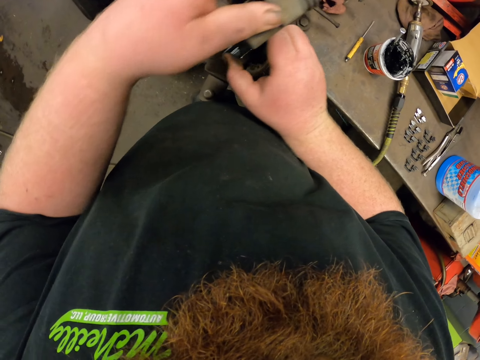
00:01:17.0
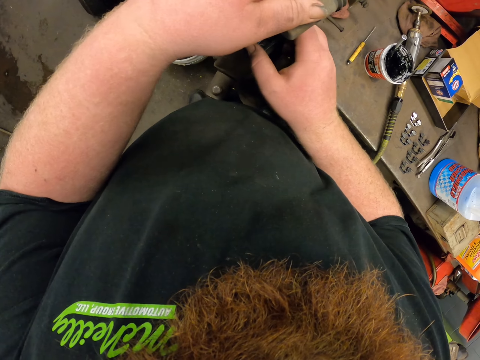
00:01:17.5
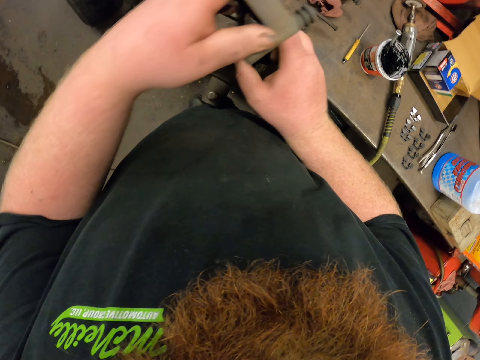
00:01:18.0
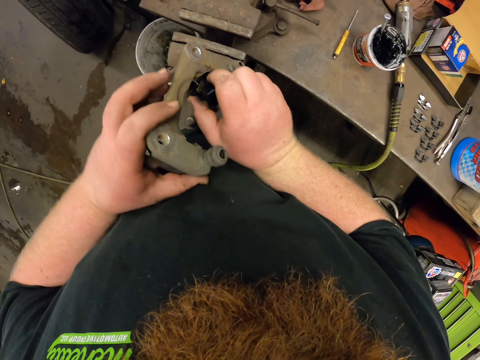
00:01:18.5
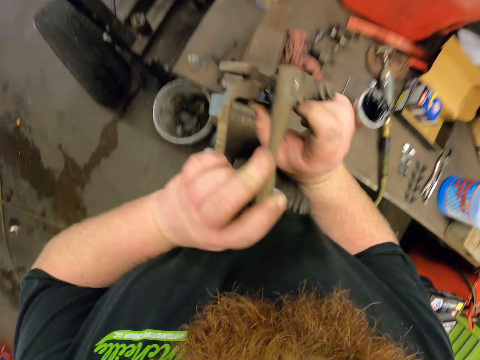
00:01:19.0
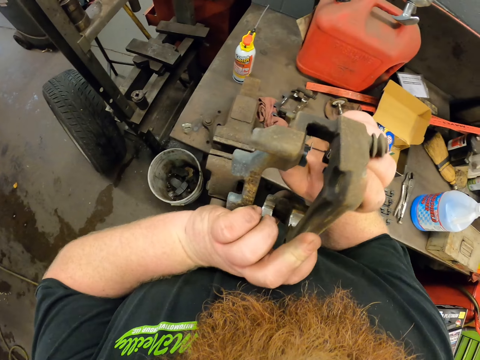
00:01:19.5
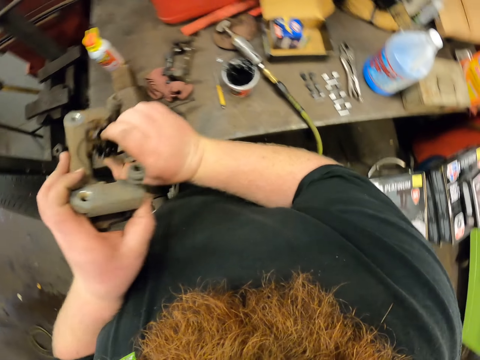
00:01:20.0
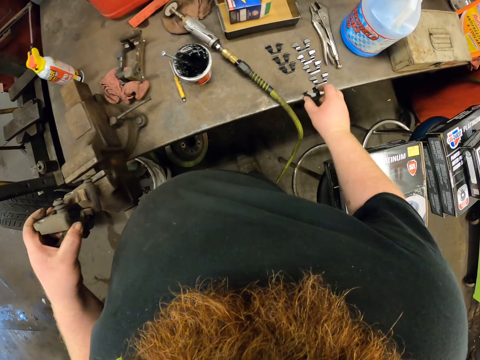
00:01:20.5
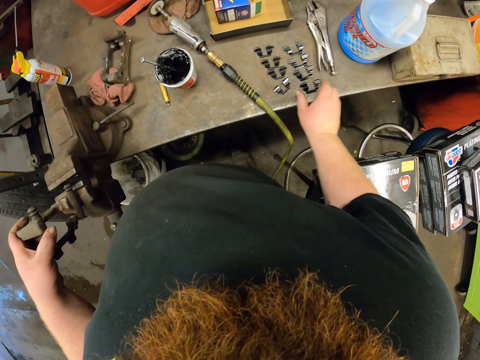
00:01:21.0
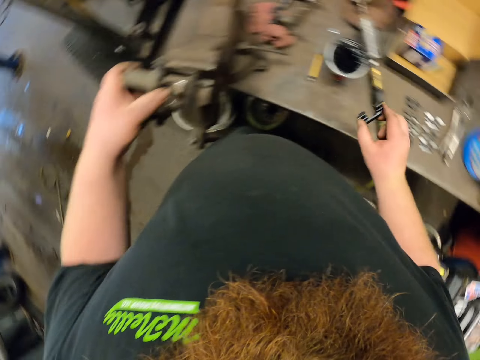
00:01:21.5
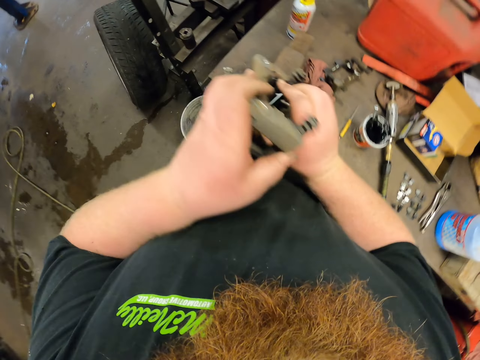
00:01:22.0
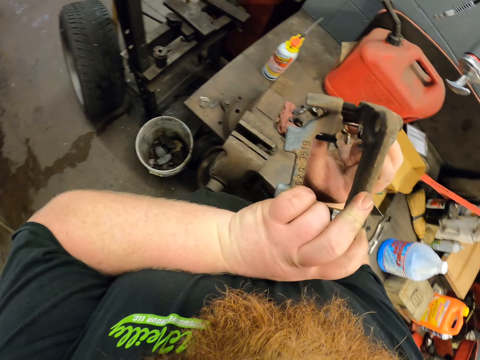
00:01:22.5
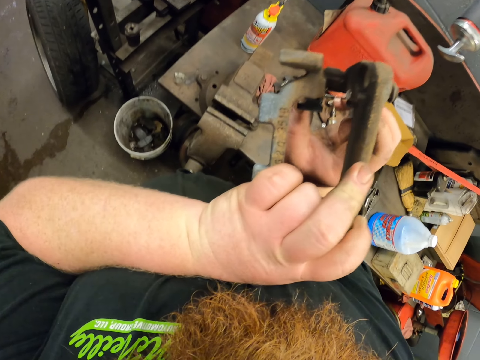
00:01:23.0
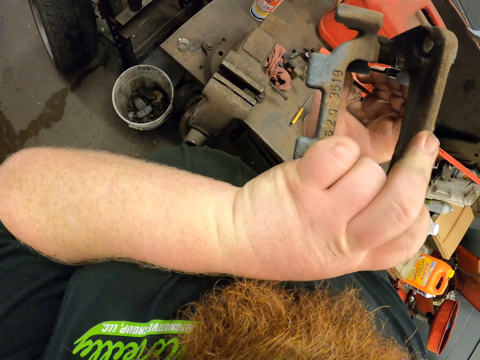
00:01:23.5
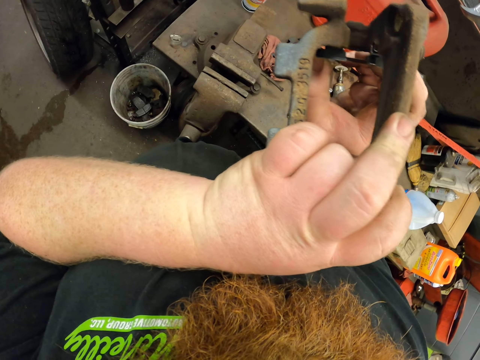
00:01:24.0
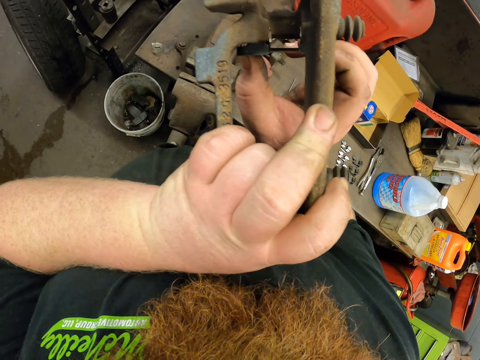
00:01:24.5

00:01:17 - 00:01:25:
The camera wearer puts the pad clip on the table. They pick another pad clip and put it on the mount bracket.

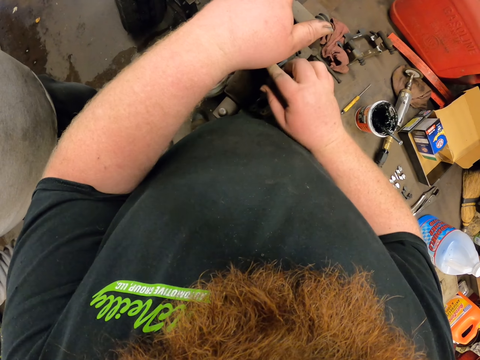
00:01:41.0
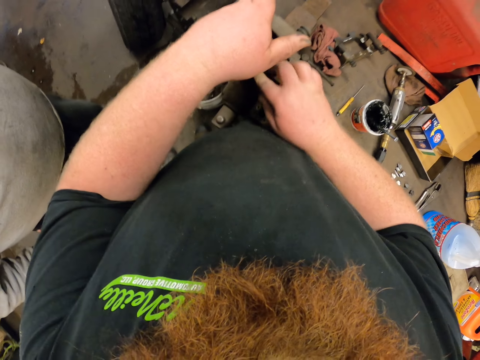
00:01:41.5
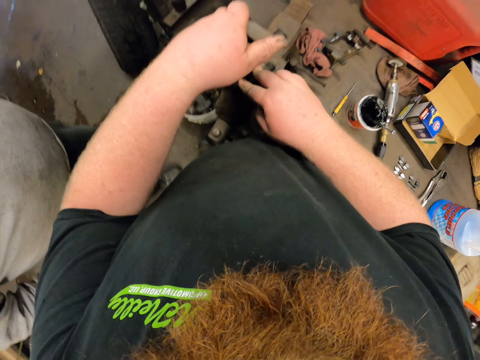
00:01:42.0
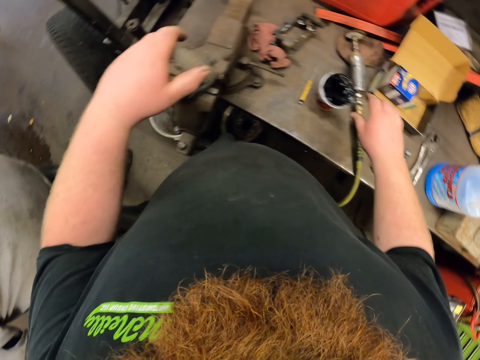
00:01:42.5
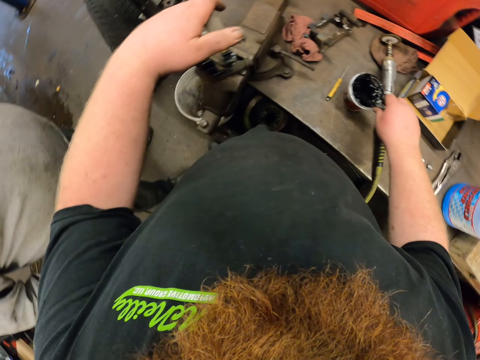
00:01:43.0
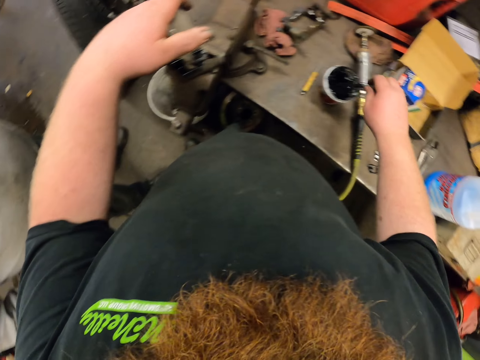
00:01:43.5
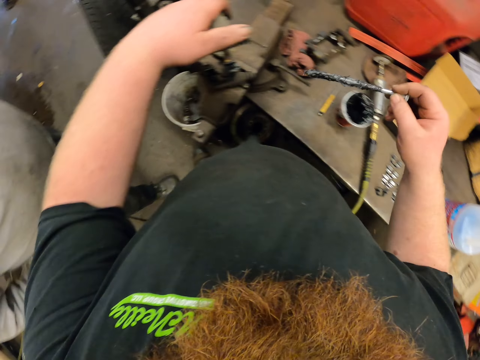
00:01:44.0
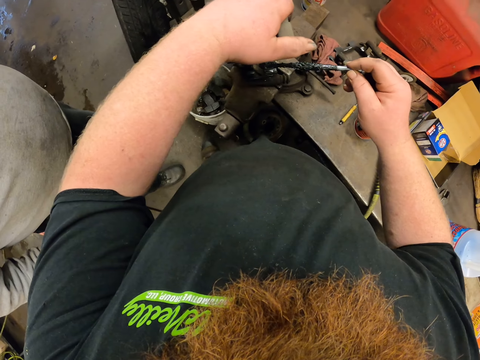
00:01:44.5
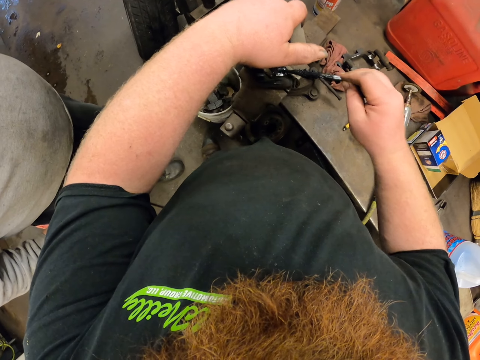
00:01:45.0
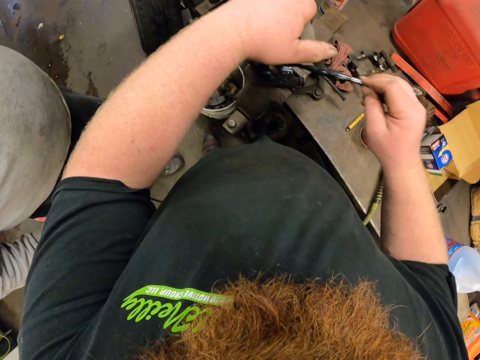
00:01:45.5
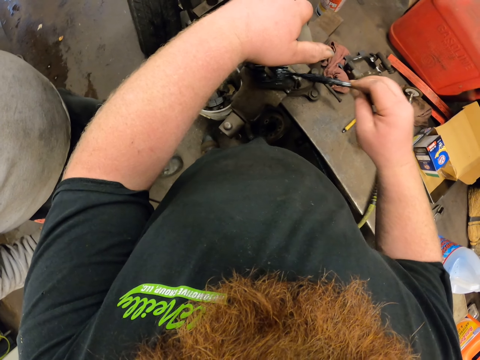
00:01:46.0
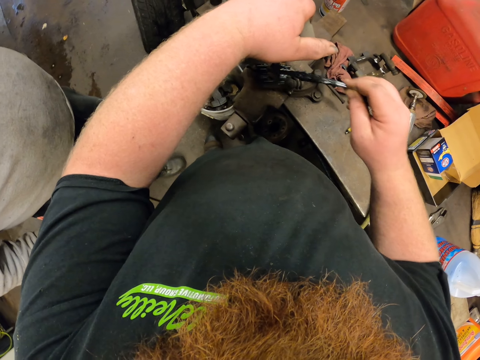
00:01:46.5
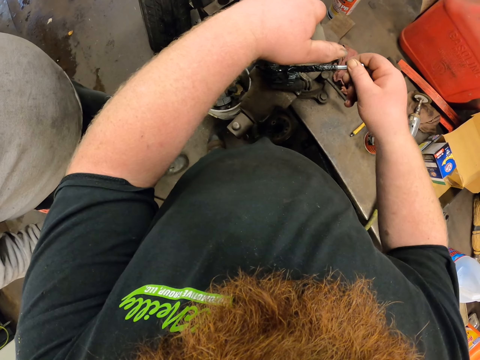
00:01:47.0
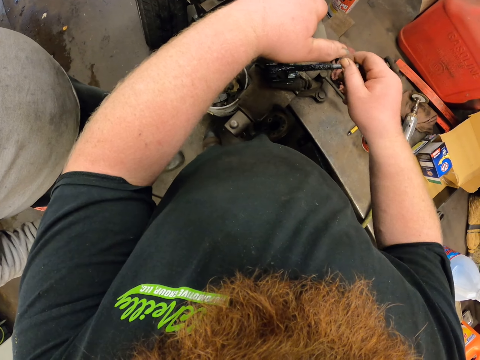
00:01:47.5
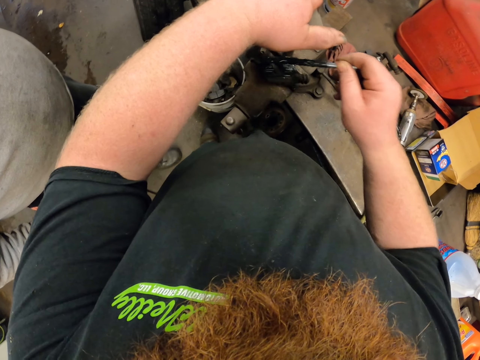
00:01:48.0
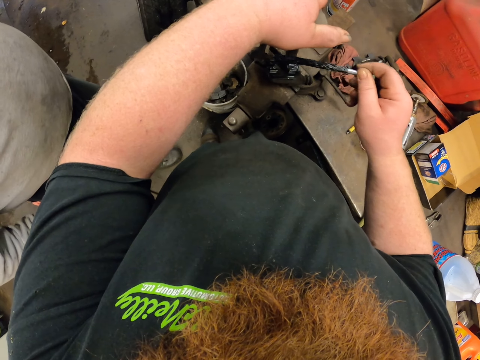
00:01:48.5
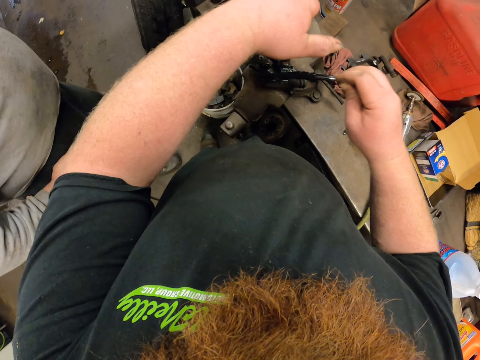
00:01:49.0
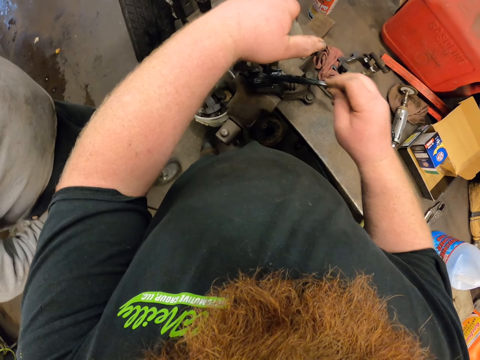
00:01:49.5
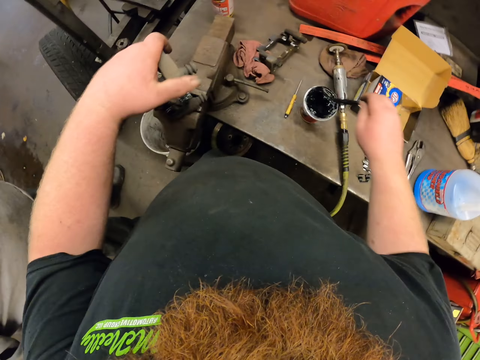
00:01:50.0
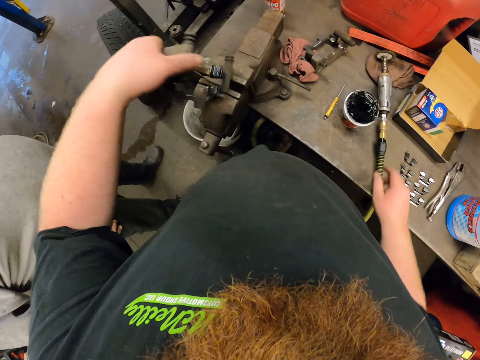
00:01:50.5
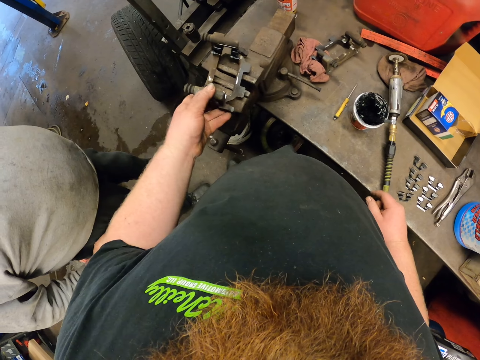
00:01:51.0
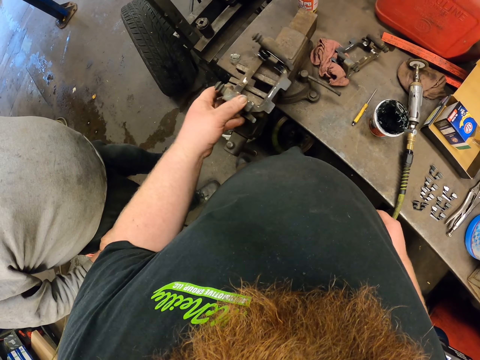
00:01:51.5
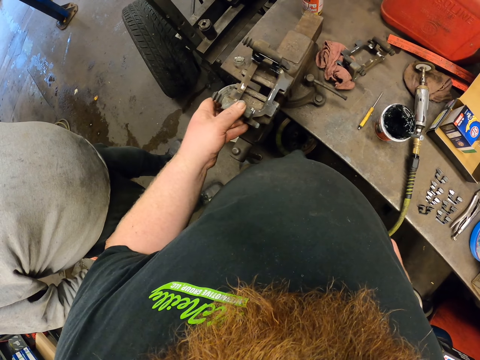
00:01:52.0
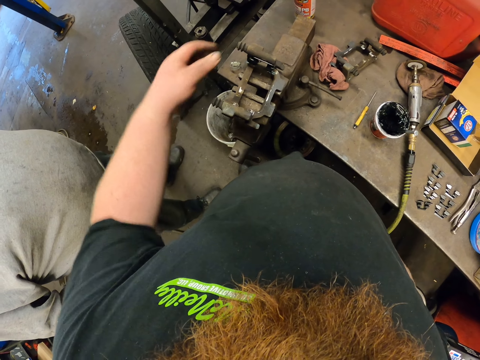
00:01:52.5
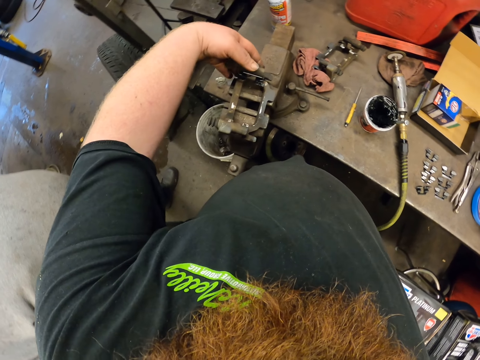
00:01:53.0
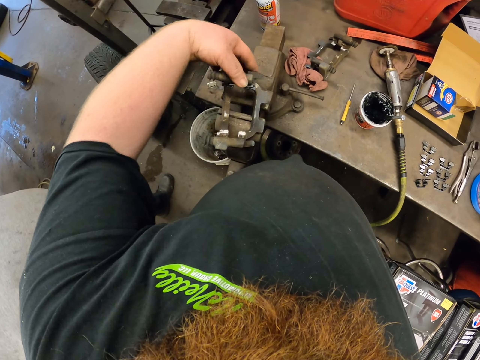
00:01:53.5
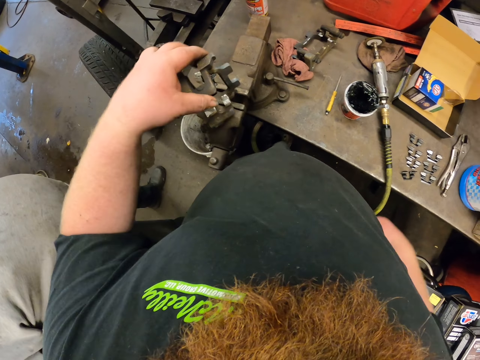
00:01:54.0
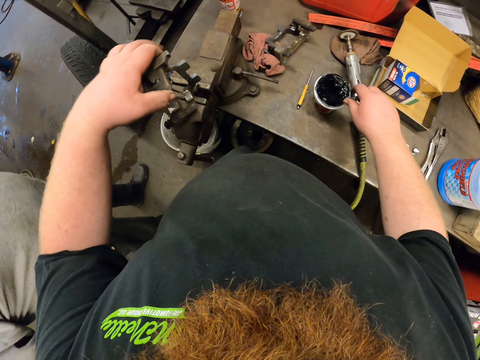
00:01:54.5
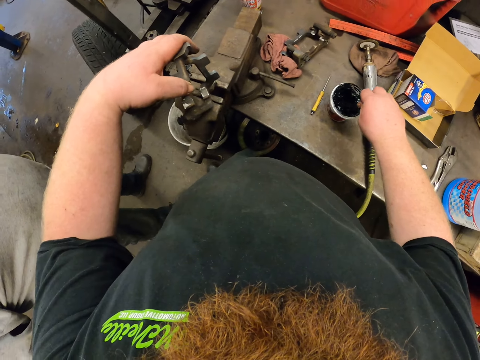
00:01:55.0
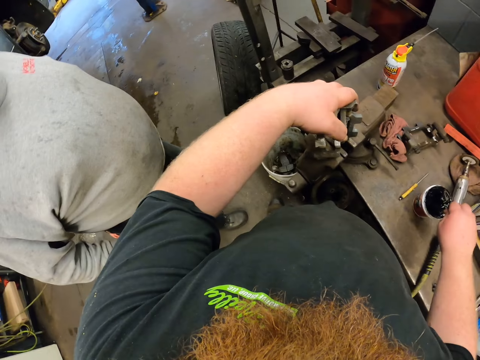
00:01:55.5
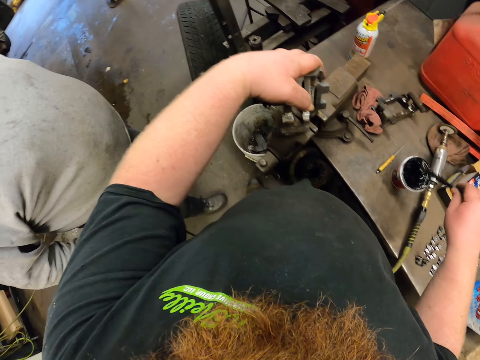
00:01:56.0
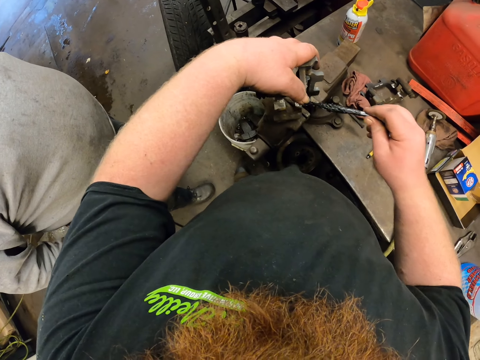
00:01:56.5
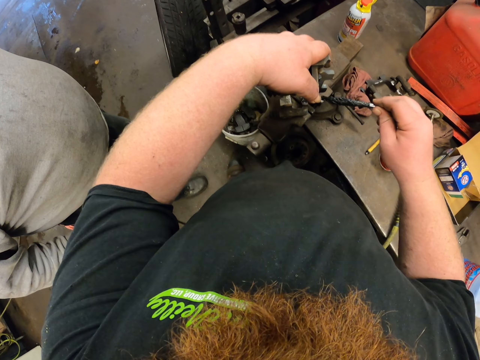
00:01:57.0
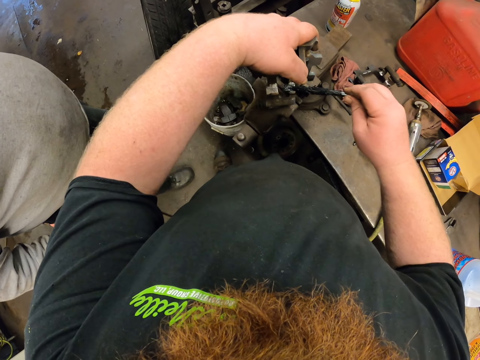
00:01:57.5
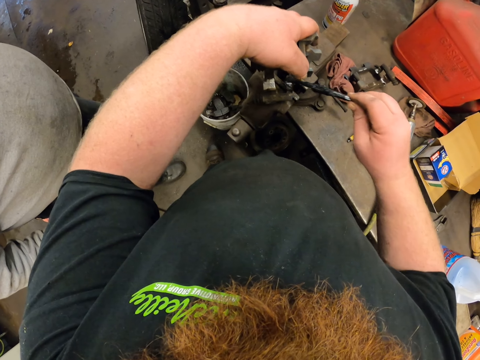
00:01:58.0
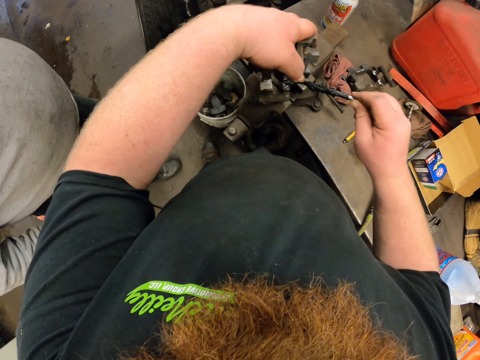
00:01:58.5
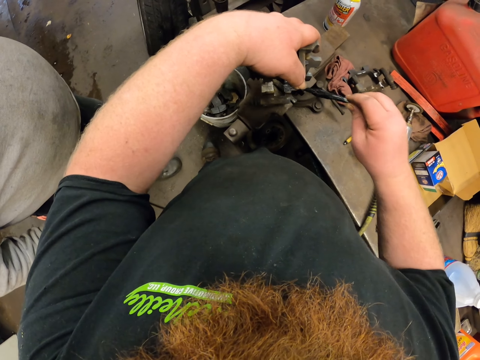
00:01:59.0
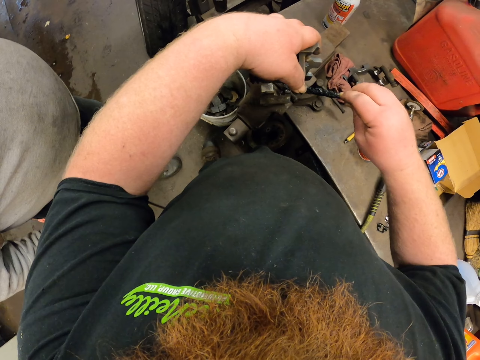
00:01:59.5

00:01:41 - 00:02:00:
The camera wearer picks a stick from the glue. They apply glue on the metal. They dip the stick on the glue, turn the metal, pick the metal from the other side, and put the metal down. They pick the stick from the glue and apply the glue on the metal.
